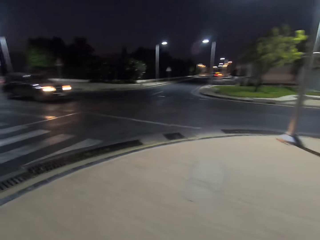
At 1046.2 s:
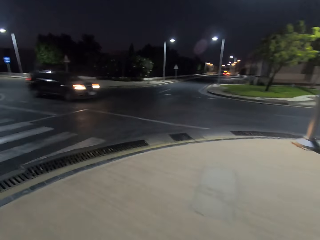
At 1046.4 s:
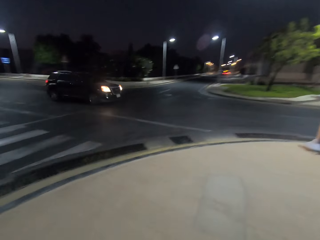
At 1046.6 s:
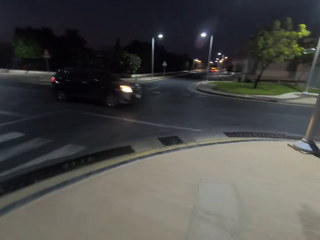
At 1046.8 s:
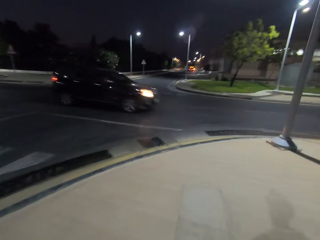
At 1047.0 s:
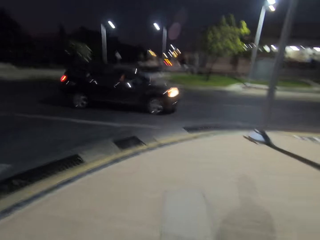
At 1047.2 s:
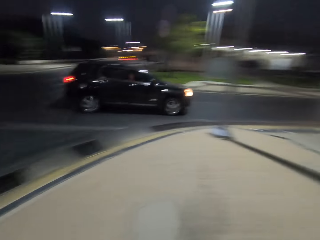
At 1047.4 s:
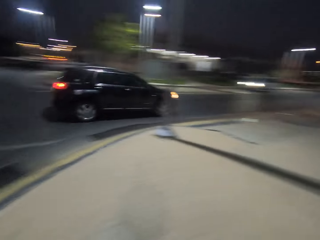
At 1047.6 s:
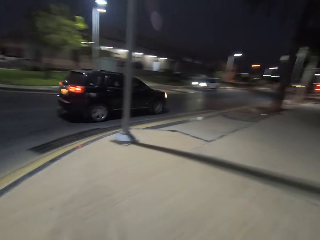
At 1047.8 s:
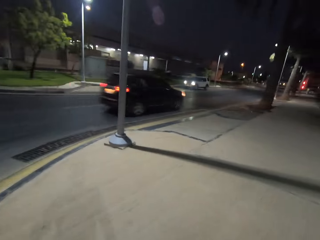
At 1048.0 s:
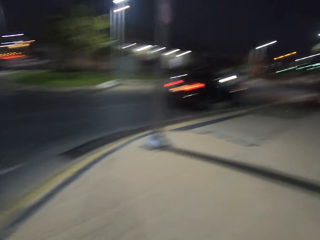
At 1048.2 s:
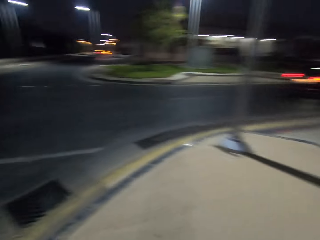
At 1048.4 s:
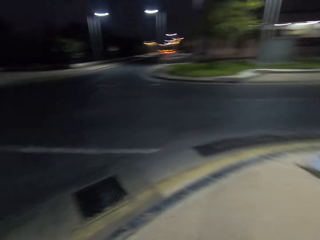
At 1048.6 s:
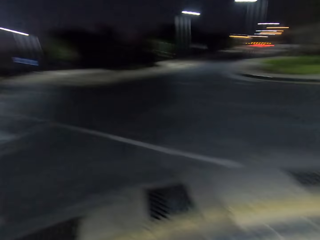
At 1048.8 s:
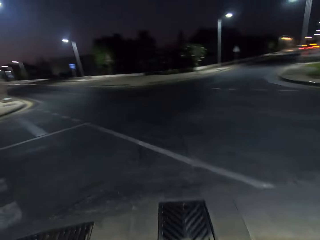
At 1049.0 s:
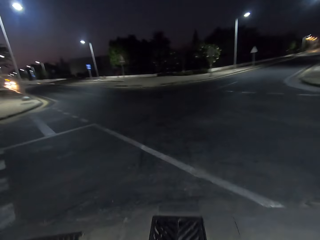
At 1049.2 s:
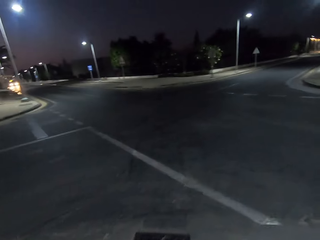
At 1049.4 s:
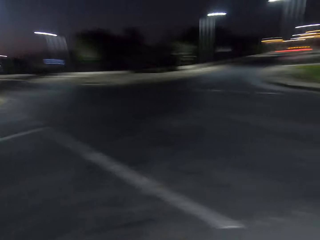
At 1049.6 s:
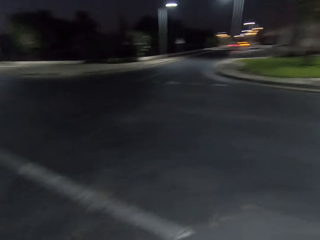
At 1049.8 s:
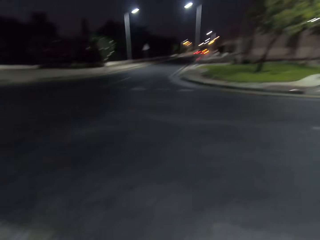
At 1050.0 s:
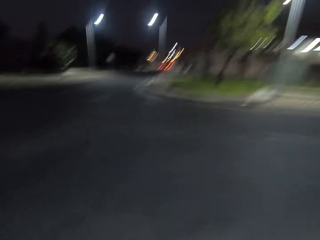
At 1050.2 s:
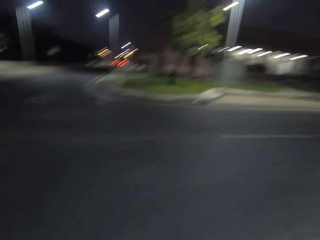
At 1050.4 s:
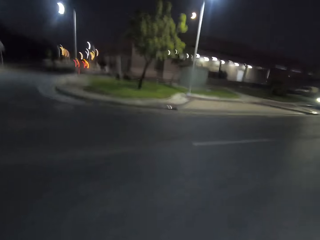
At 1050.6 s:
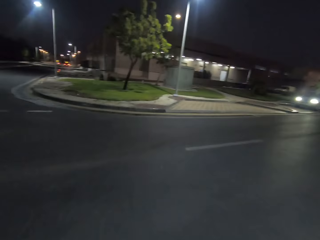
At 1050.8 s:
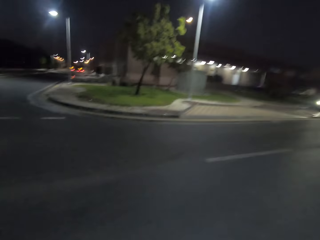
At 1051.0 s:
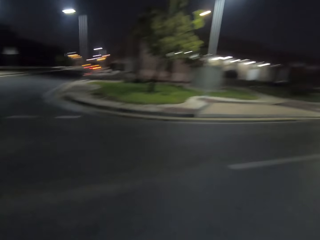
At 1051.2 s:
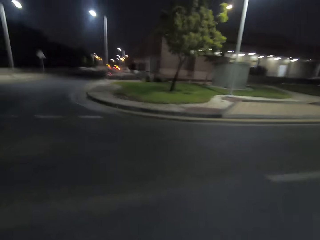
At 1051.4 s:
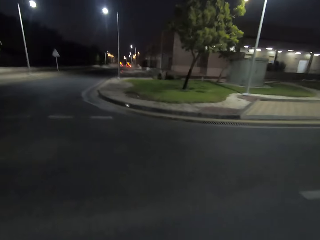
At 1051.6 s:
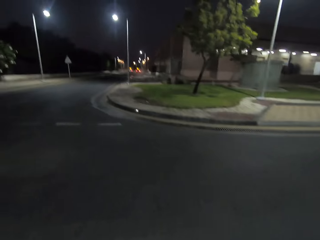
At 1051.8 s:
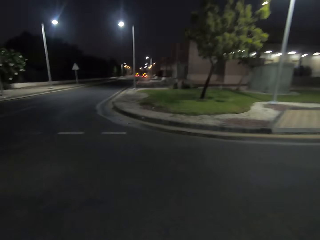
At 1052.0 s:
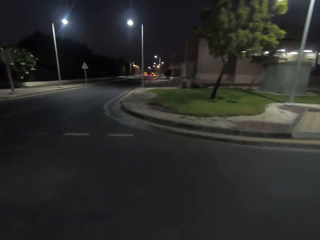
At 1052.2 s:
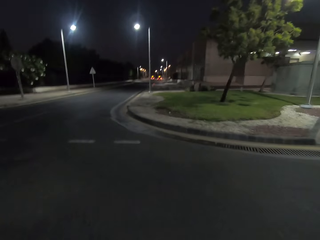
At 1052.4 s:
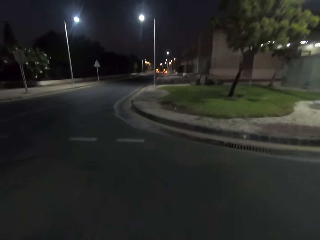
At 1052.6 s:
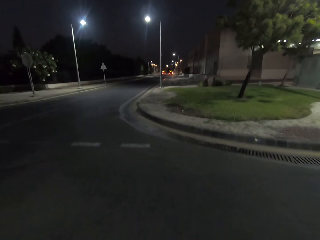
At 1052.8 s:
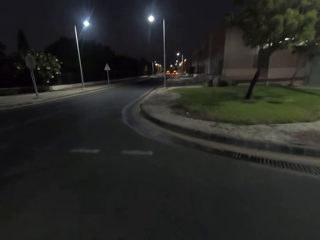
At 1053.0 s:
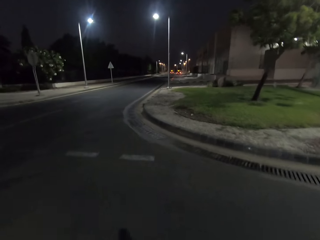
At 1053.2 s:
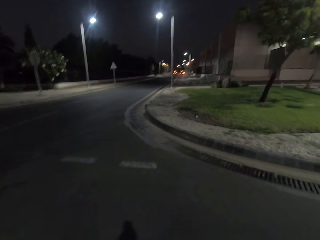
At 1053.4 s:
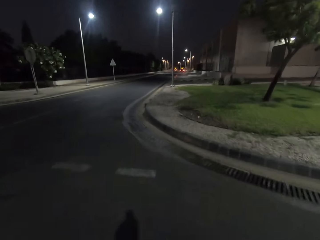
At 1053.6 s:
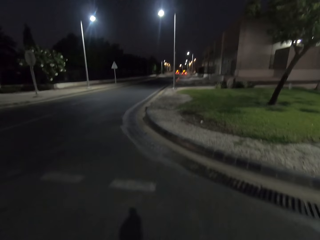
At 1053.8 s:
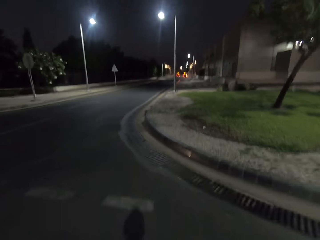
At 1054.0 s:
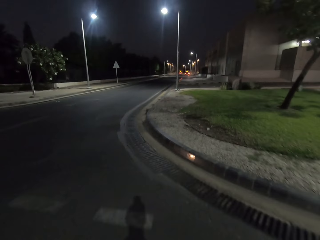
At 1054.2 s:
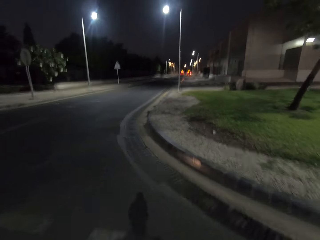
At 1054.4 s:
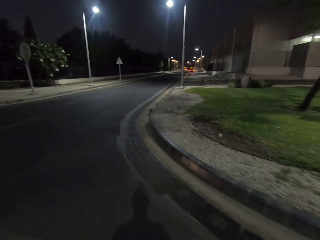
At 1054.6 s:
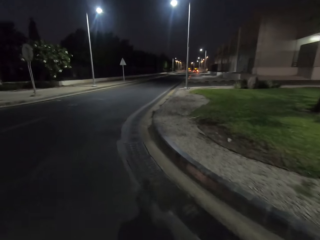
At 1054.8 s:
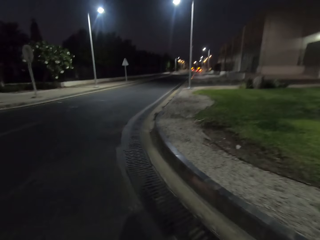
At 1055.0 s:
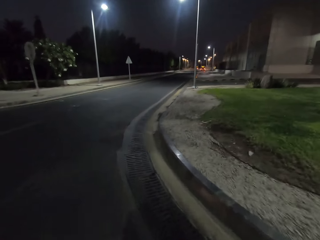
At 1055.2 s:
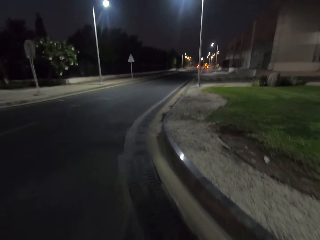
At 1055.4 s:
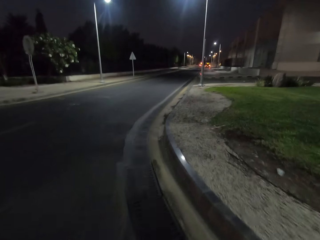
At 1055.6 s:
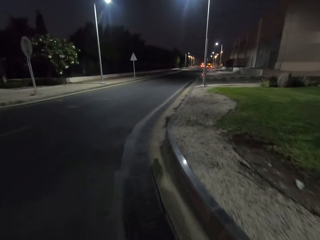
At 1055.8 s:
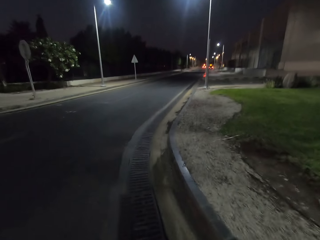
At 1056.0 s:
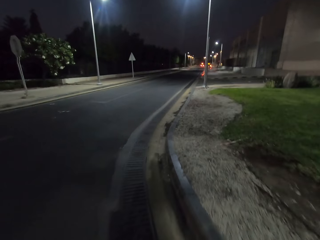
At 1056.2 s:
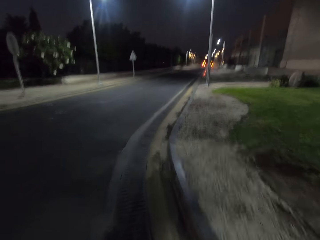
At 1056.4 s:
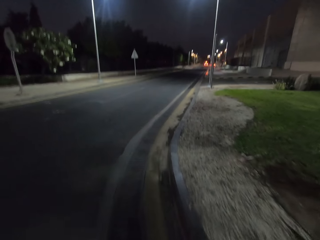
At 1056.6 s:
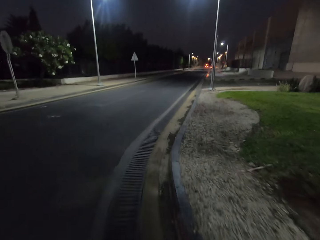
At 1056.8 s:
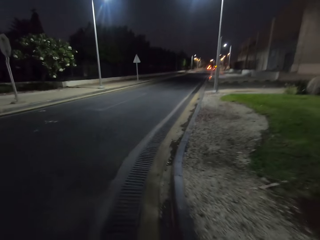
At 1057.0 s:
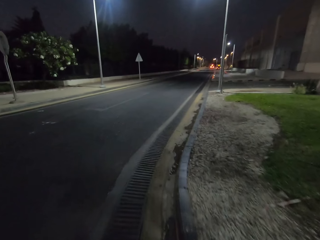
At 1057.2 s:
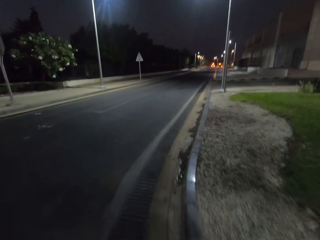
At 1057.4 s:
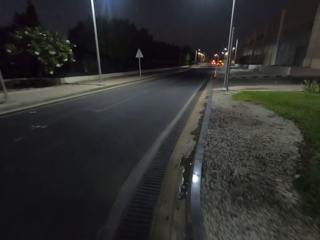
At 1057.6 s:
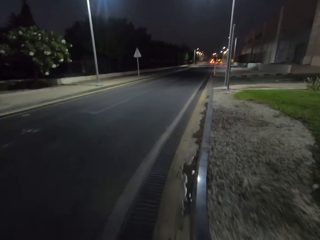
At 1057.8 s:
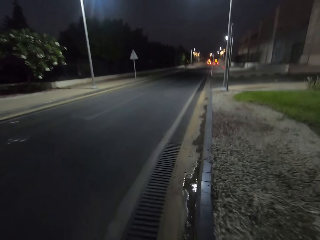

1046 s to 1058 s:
The camera wearer looks around the road. They walk along the road.

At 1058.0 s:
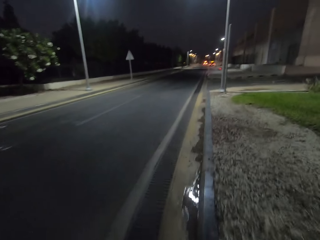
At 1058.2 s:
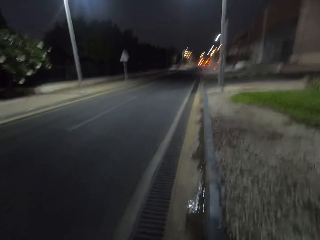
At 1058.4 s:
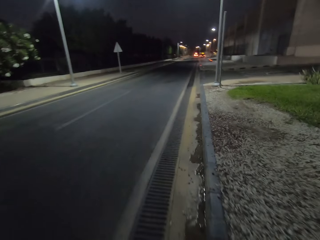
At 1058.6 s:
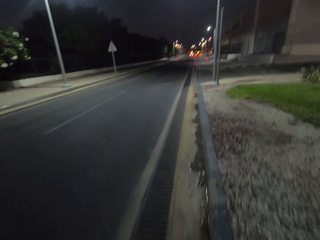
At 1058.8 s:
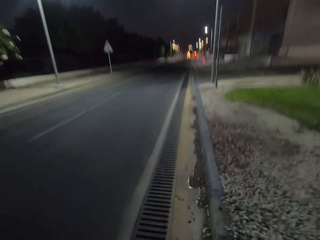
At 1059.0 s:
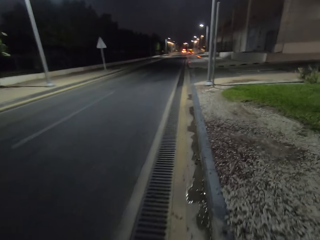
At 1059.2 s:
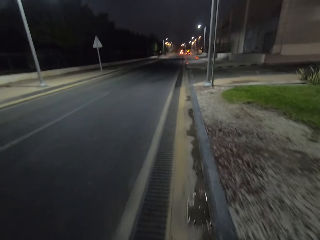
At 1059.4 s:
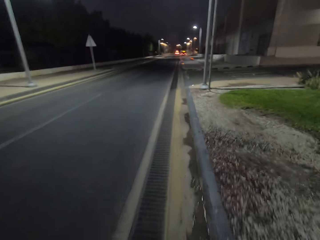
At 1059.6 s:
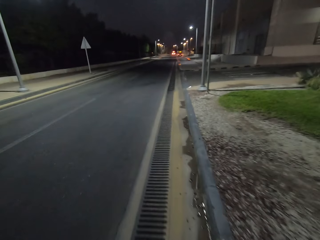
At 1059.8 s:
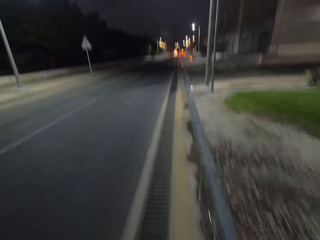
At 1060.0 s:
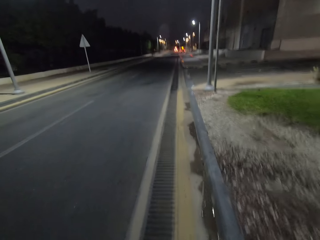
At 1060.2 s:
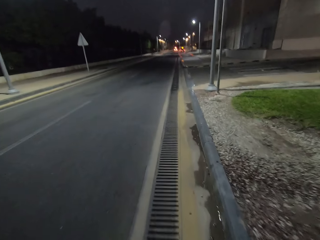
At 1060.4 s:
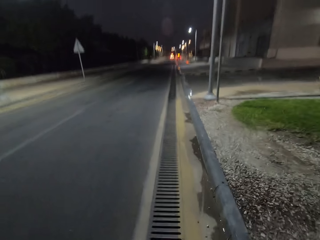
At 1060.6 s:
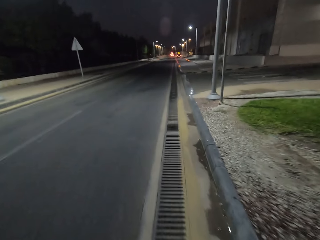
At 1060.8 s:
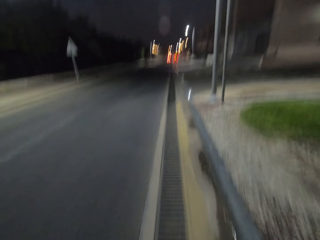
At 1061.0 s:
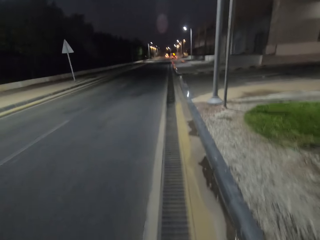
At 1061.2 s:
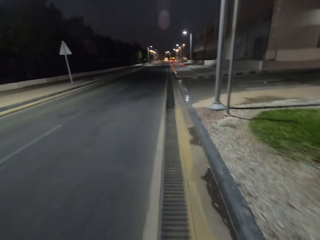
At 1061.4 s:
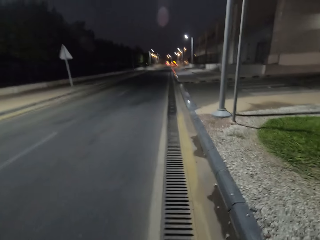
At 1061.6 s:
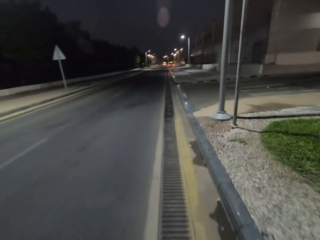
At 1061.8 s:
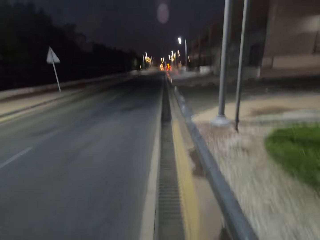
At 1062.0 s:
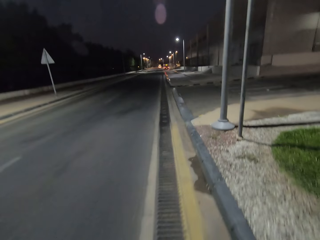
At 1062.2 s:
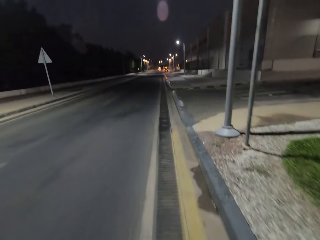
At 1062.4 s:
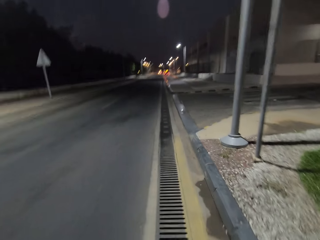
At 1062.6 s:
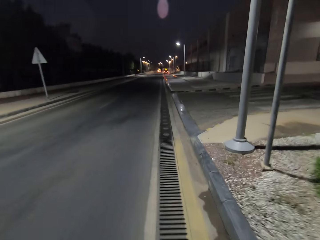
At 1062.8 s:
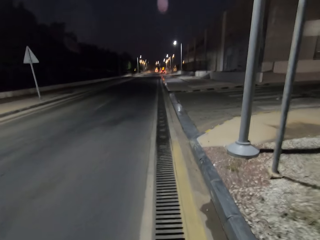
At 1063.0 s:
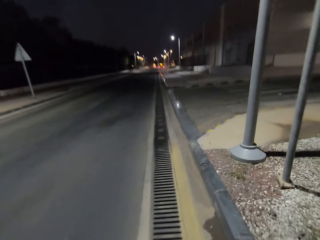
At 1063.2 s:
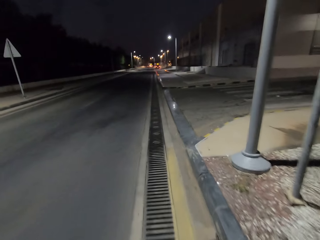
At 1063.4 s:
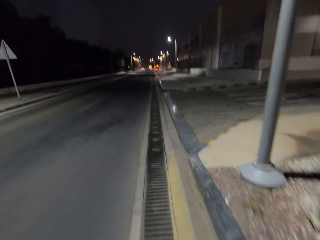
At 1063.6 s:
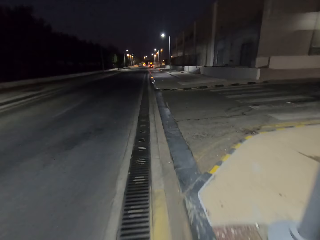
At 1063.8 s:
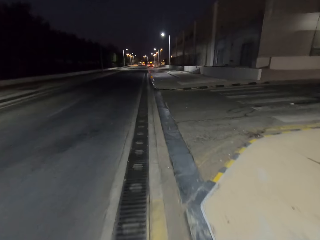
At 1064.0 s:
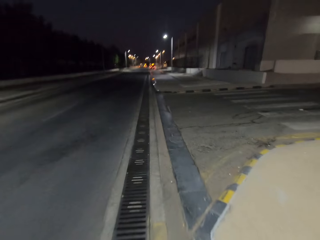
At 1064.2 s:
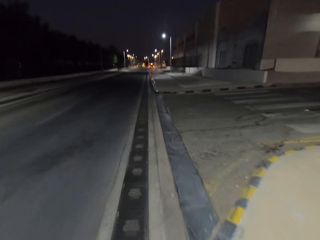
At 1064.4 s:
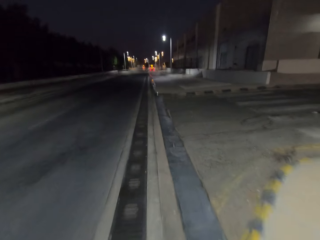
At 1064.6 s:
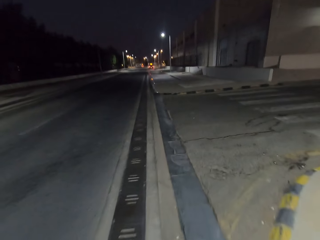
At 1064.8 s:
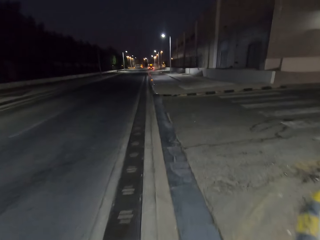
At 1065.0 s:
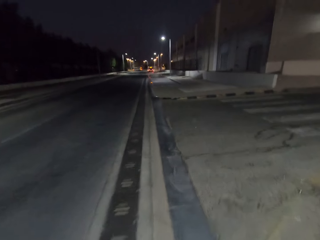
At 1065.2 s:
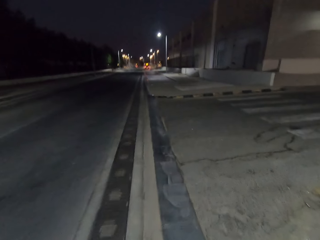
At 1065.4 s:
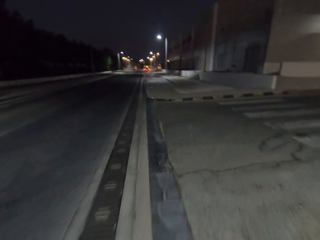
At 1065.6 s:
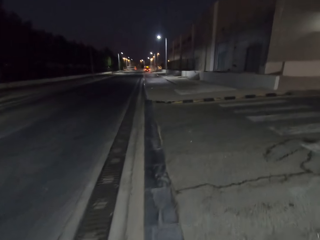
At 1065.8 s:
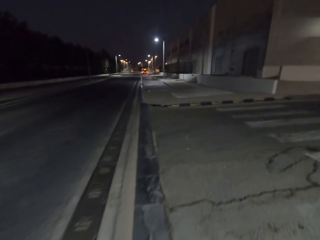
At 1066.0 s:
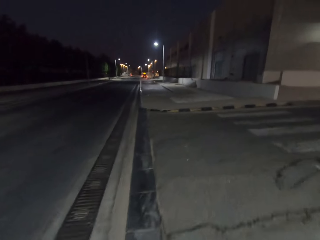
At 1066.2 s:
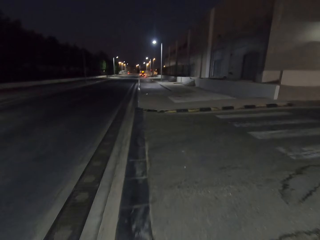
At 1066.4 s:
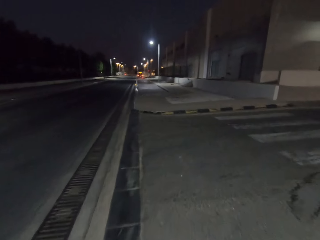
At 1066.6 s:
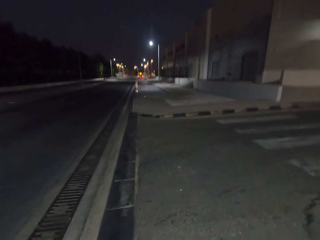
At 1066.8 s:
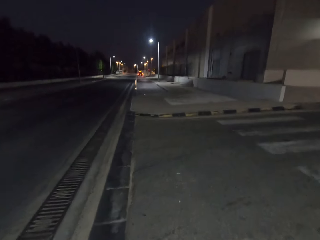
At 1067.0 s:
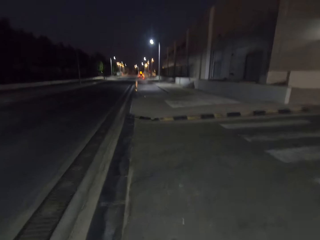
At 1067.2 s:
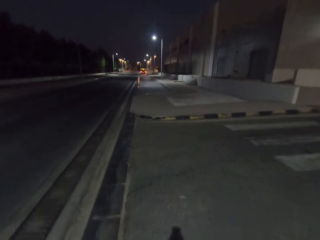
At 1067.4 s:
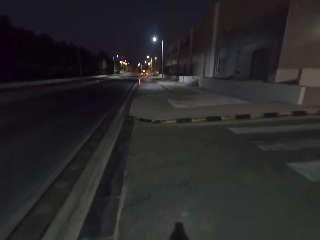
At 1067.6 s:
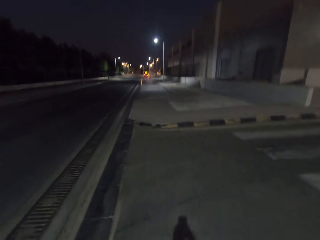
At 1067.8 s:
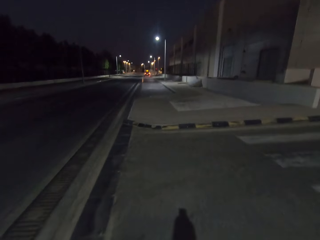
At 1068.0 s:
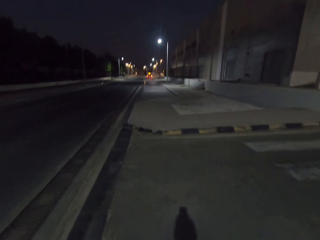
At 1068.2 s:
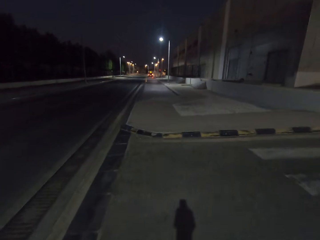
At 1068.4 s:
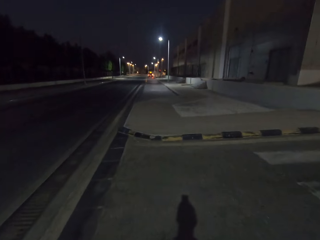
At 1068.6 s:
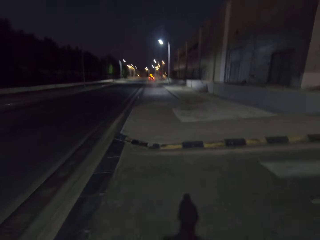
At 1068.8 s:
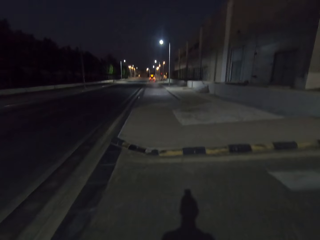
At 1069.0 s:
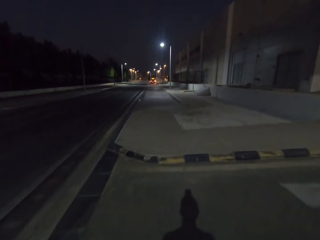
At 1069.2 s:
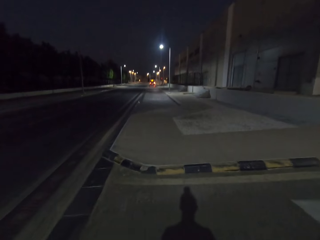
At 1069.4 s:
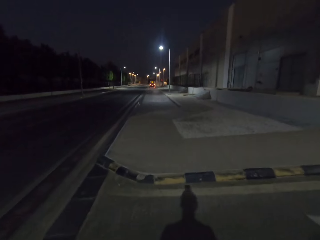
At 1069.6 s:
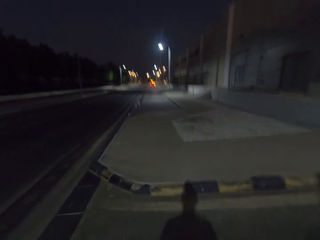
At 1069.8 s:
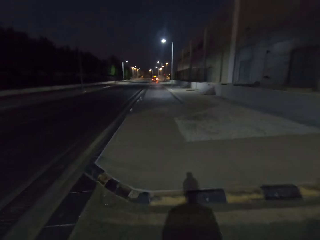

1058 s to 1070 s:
The camera wearer walks on the sidewalk.
